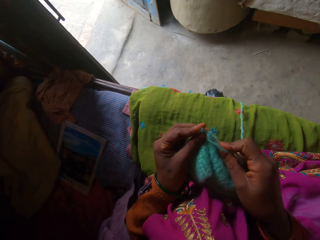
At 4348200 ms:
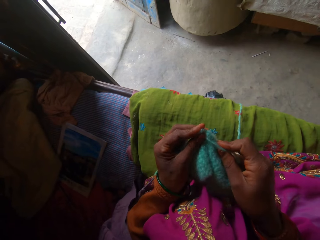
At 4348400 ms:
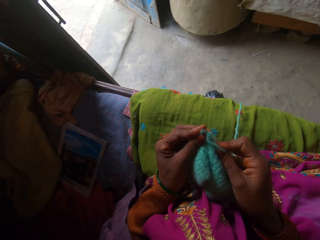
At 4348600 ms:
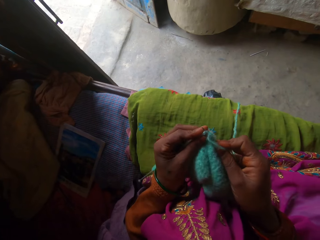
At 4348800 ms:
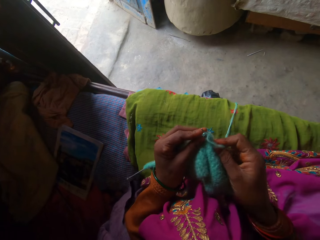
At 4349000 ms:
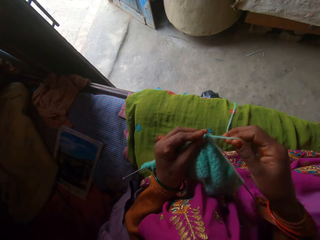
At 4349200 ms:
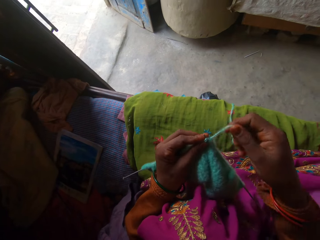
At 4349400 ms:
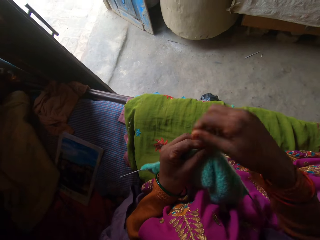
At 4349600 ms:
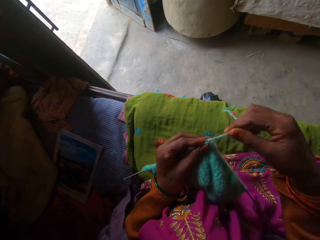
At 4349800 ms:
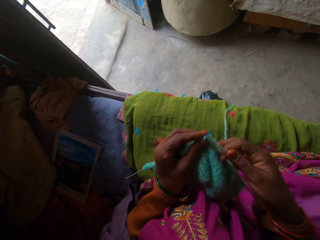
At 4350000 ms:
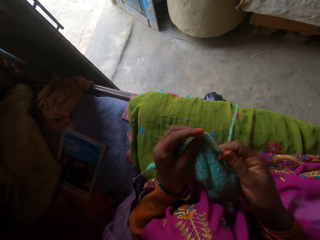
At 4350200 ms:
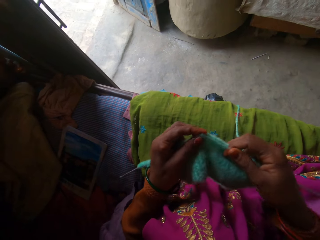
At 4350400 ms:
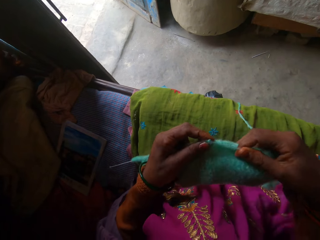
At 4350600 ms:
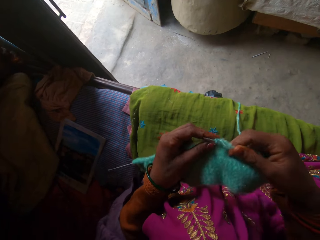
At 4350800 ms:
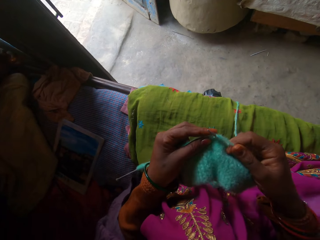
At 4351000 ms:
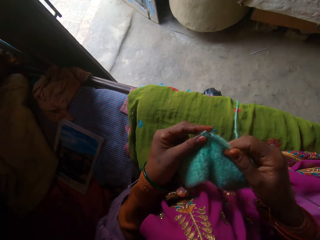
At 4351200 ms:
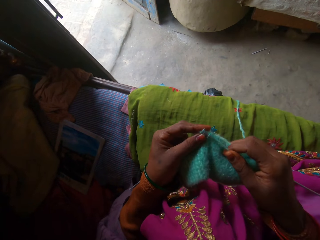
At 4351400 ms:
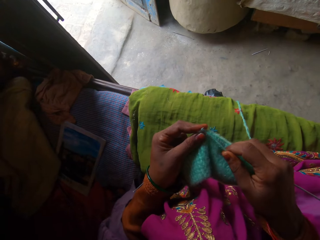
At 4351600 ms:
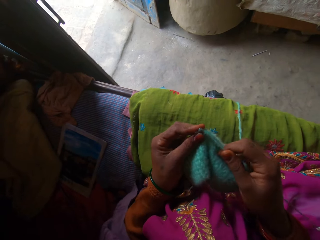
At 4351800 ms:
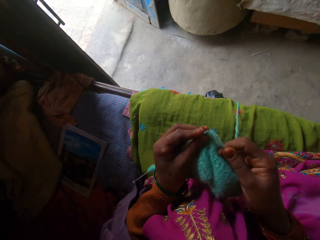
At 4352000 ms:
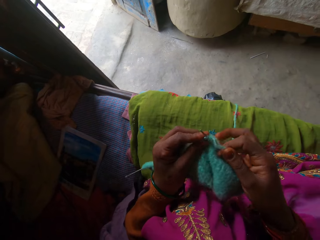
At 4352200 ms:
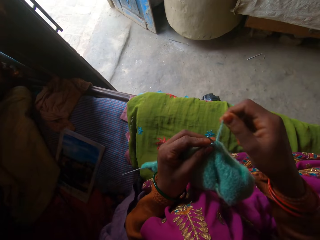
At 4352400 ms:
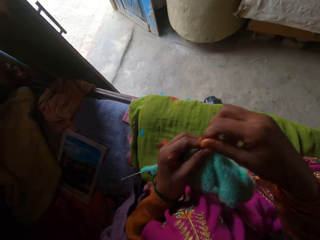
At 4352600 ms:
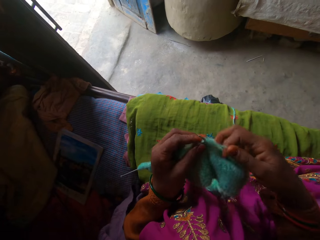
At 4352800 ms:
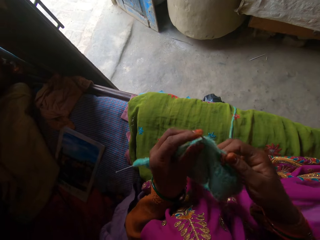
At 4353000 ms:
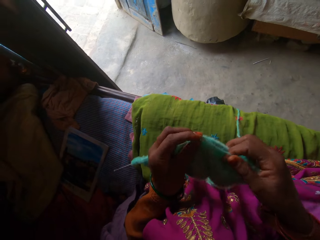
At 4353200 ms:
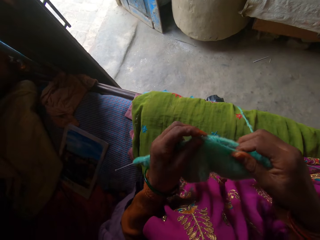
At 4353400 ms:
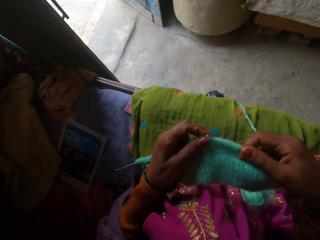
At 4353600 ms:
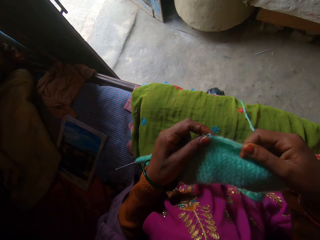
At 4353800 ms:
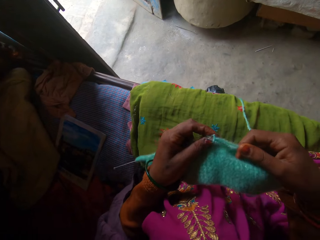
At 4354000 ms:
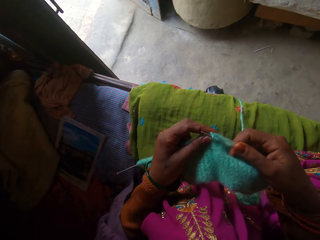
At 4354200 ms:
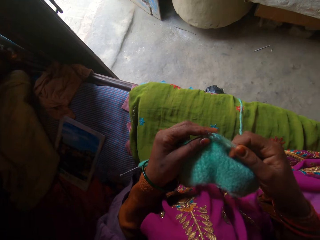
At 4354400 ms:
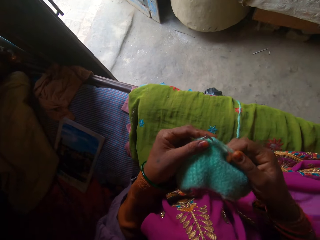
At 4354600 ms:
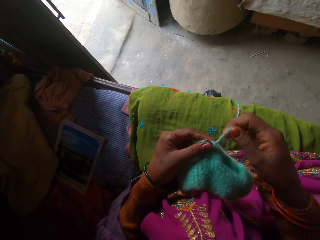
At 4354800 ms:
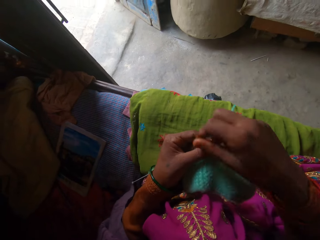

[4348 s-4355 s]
The camera wearer knits the fabric with a pair of knitting needles and a yarn in both hands.

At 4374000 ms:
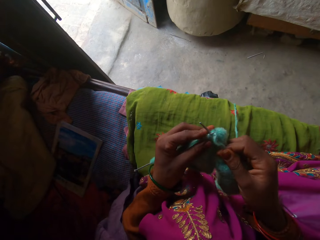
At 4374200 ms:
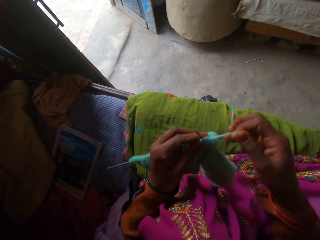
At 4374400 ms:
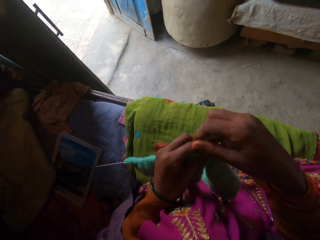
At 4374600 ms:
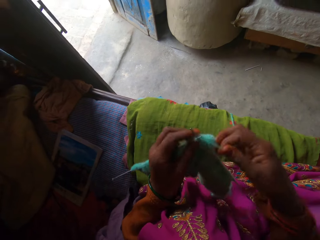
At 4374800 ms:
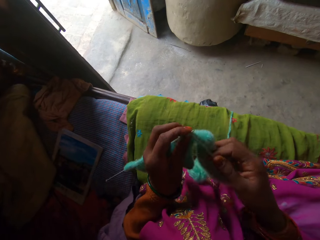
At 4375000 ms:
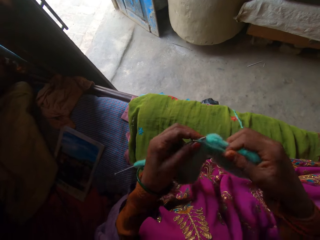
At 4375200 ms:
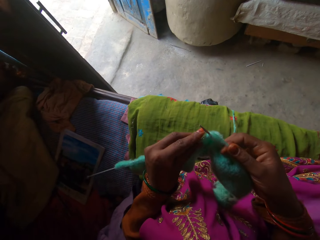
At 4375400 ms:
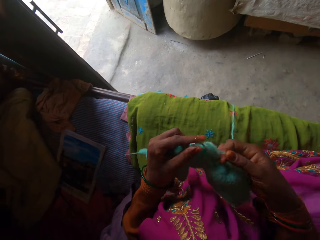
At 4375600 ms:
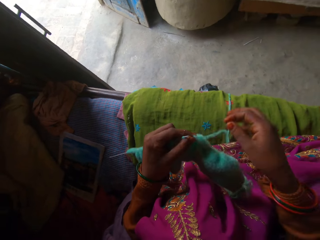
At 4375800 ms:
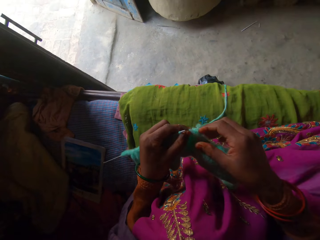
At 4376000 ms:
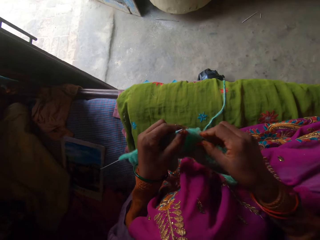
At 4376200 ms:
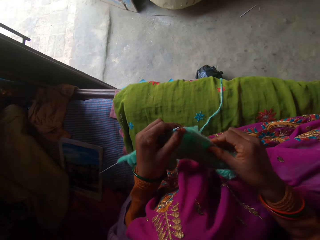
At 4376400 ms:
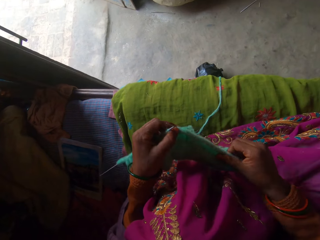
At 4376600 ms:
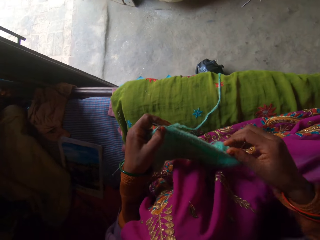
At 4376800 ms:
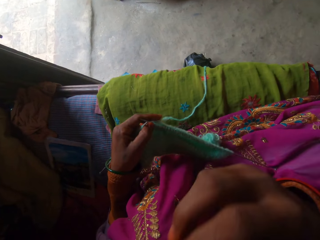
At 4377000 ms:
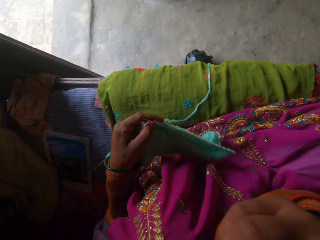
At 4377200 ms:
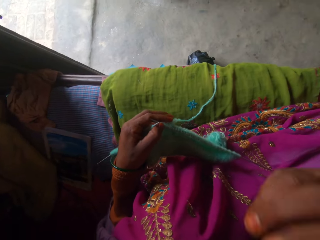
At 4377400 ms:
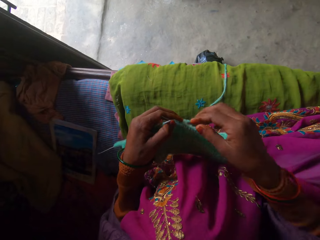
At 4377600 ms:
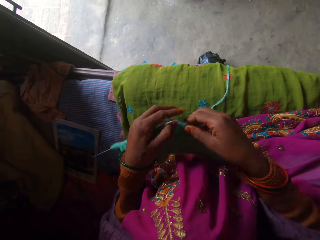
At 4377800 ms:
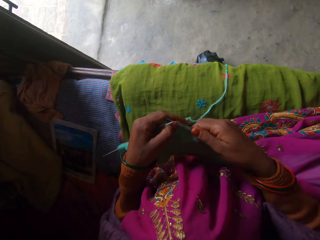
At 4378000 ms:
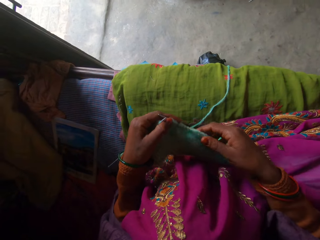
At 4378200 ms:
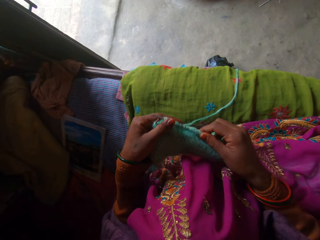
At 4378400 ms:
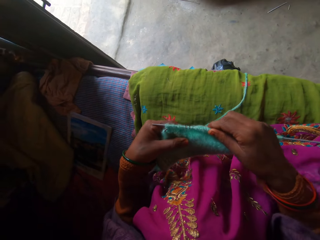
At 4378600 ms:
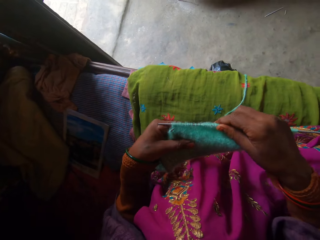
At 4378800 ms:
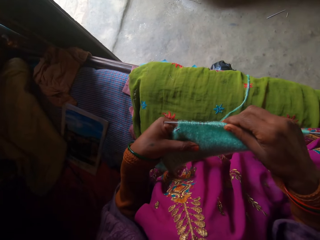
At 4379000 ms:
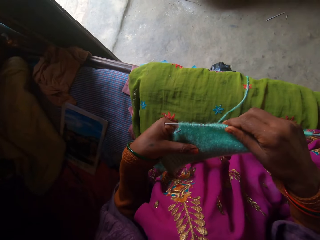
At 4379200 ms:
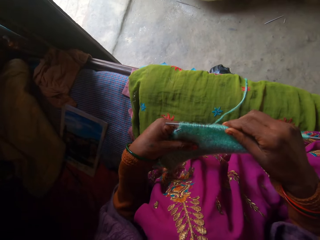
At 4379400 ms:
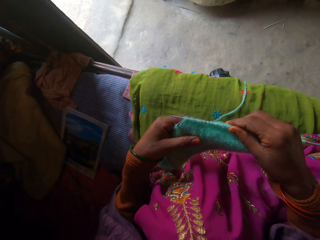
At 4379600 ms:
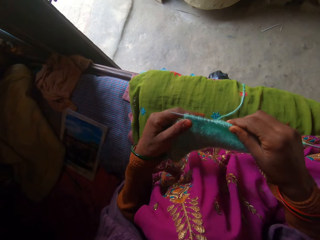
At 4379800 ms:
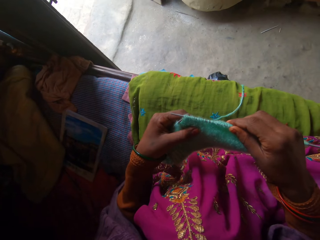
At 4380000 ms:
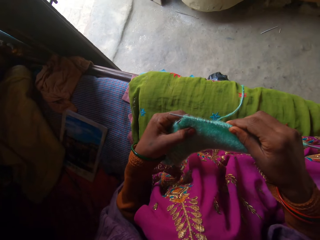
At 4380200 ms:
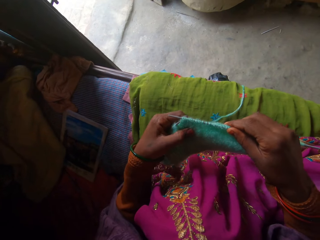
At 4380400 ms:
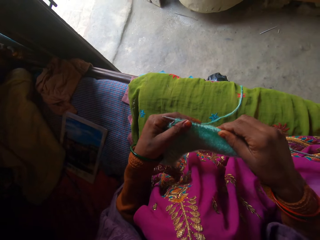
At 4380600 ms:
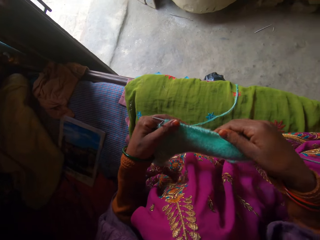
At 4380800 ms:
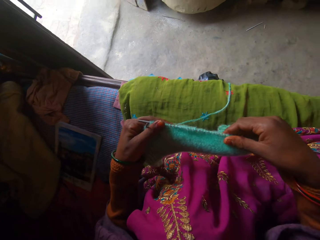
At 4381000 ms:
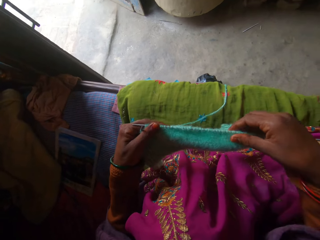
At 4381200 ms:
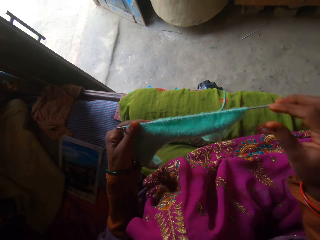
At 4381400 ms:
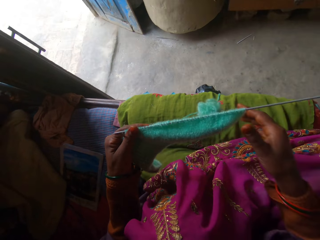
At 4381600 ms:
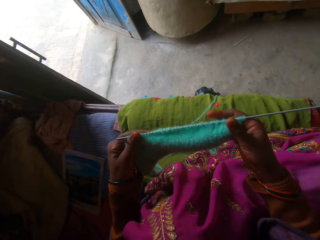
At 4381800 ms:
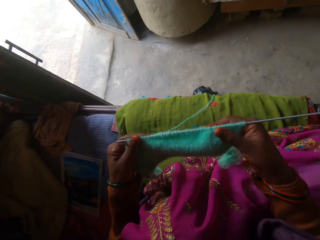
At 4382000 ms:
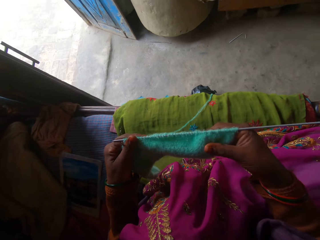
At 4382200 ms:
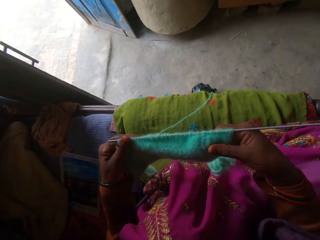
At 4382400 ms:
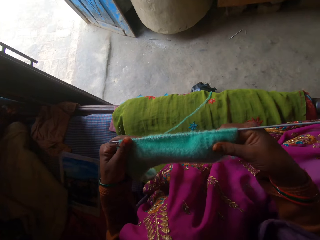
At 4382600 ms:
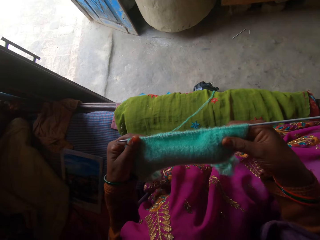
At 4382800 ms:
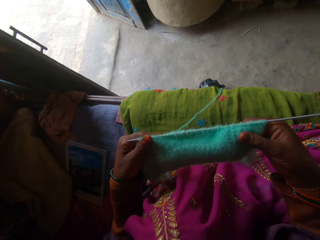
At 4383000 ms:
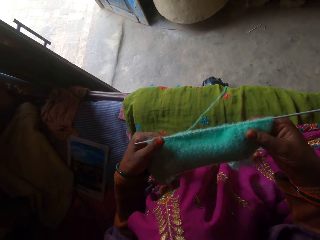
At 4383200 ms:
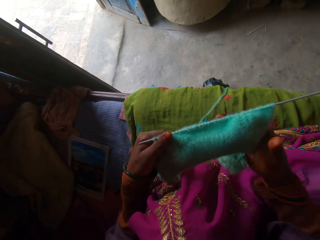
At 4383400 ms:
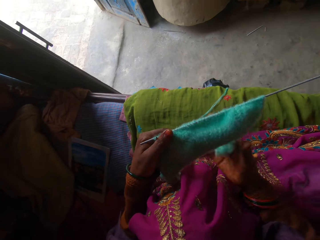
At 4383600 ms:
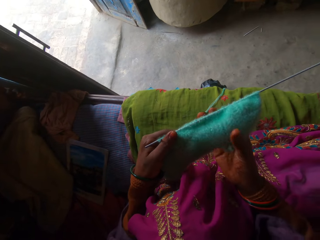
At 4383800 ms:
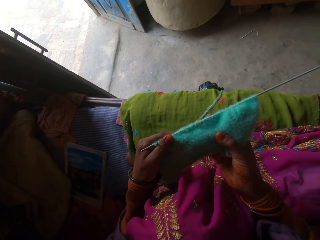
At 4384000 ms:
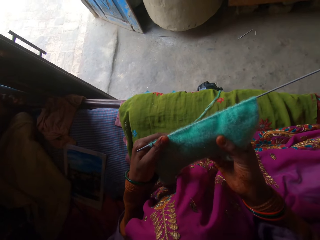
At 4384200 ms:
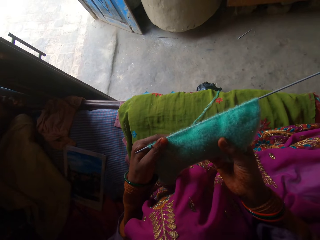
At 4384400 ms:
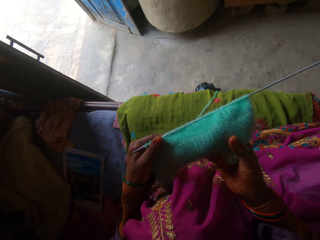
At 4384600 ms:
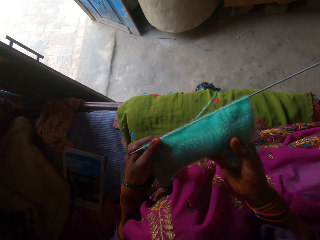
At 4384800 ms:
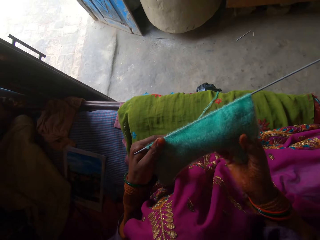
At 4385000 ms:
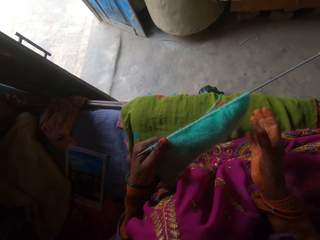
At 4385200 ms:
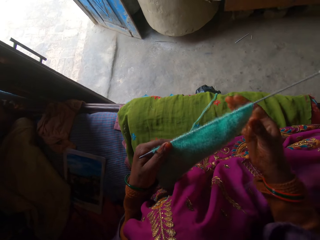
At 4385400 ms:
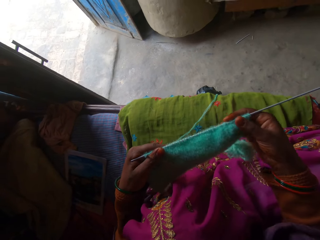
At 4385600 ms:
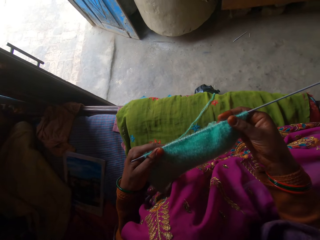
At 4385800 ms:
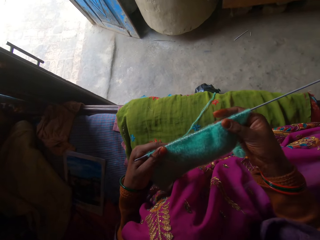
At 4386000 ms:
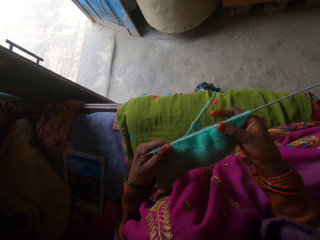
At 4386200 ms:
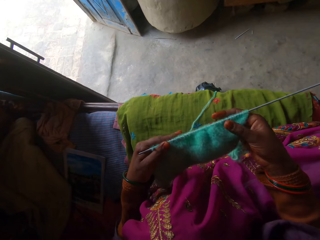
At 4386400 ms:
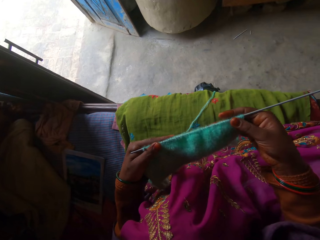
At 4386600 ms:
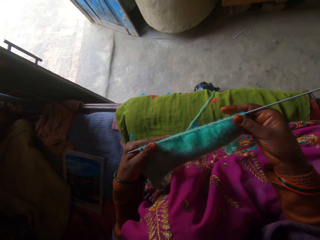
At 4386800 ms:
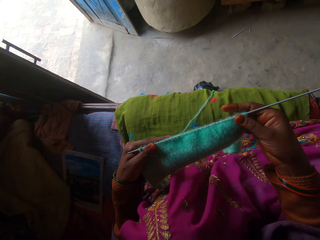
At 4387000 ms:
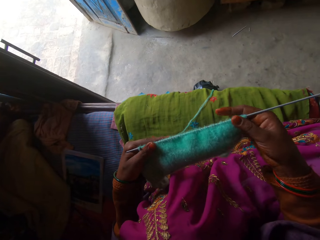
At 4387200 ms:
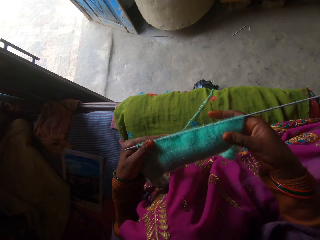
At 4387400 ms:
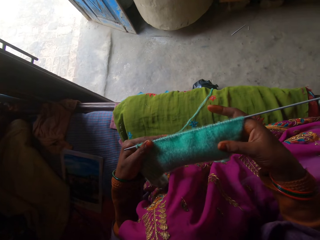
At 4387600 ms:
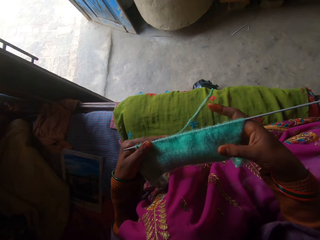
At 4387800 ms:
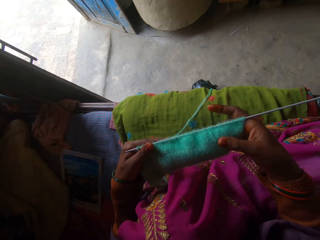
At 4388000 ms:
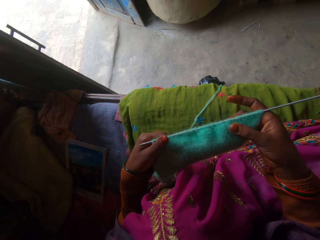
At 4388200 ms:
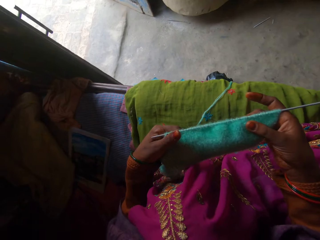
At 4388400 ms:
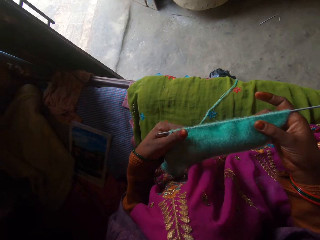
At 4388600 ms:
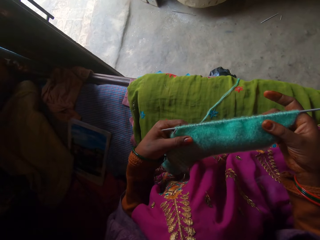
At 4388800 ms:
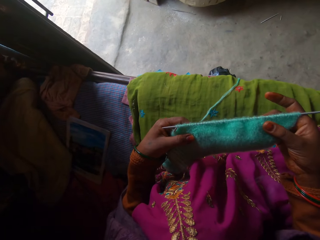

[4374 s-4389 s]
The camera wearer holds the fabric on the knitting needle with her left hand. She pulls the fabric on the knitting needle with her right hand. She touches her face with her right hand. She holds the fabric on the knitting needle with both hands. She holds the fabric on the knitting needle with her left hand. She touches the fabric on the knitting needle with her right hand.
